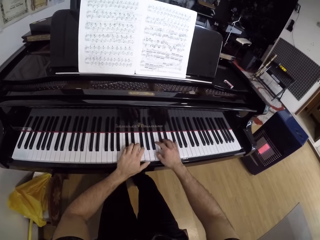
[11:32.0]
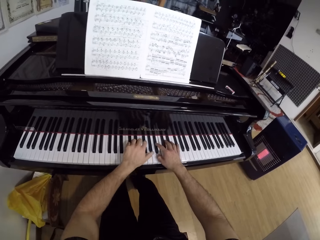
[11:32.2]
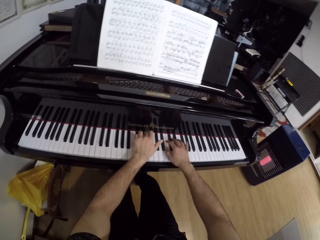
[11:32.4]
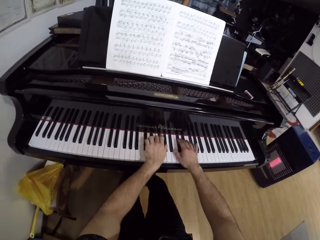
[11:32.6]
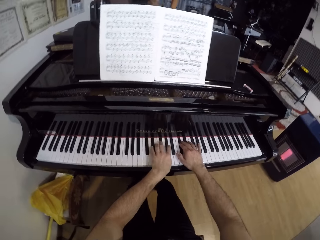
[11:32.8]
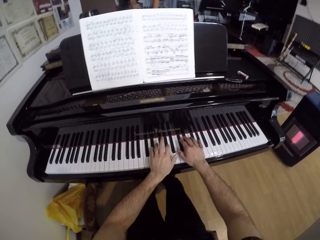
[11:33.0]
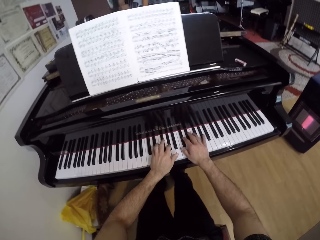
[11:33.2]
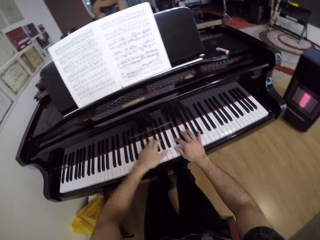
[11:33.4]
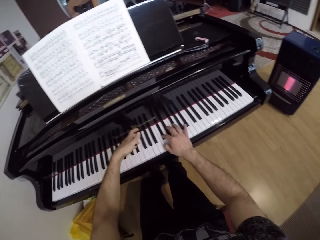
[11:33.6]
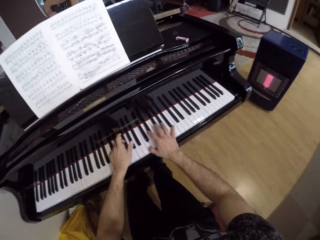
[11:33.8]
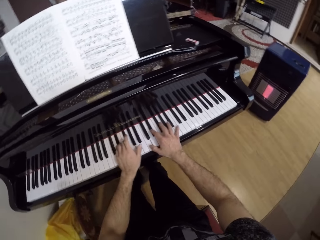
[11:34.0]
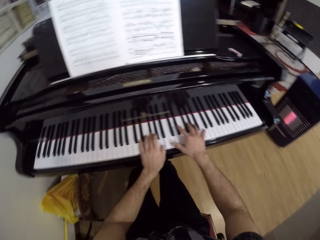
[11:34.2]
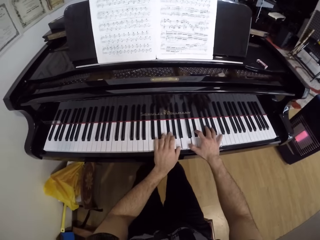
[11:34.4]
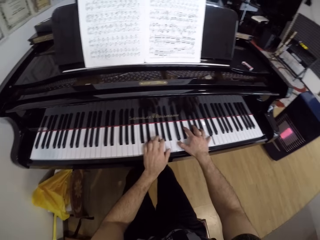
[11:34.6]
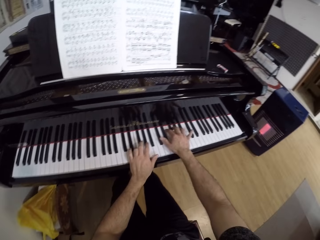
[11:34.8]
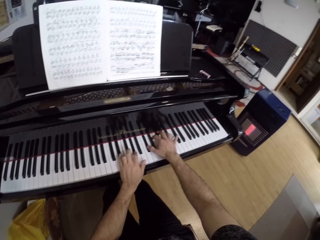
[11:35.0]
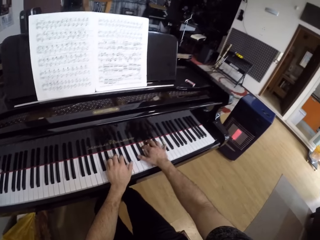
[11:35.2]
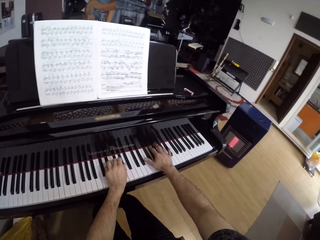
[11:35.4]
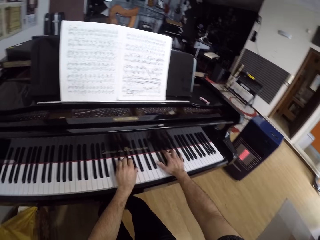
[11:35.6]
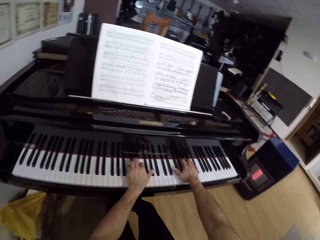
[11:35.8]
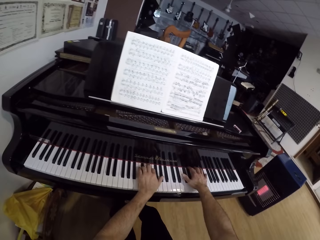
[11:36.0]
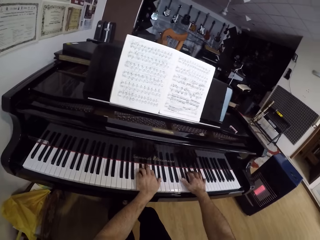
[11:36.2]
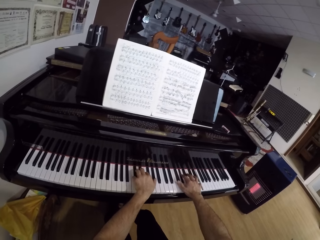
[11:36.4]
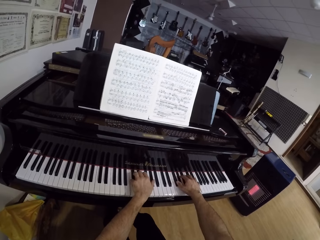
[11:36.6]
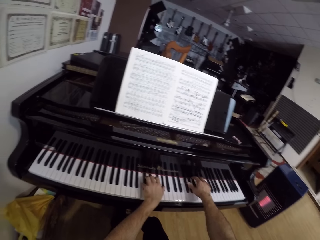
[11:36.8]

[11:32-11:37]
The camera wearer plays the keyboard.

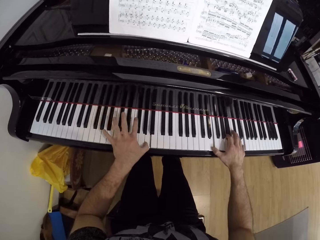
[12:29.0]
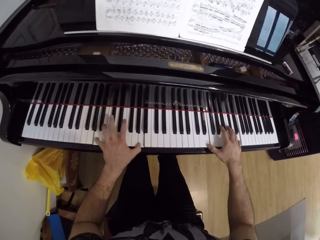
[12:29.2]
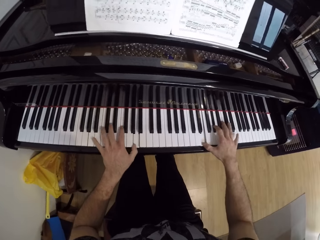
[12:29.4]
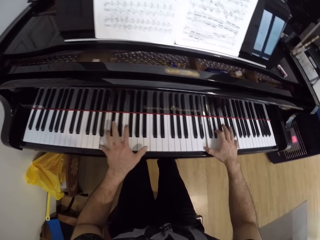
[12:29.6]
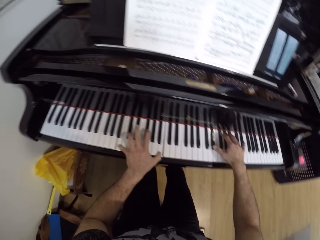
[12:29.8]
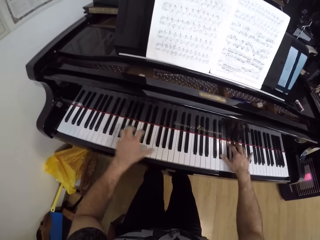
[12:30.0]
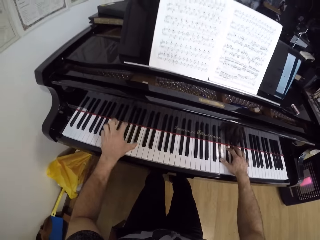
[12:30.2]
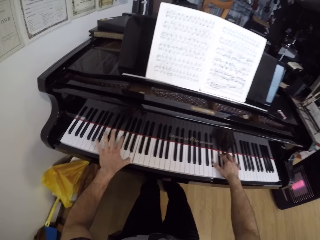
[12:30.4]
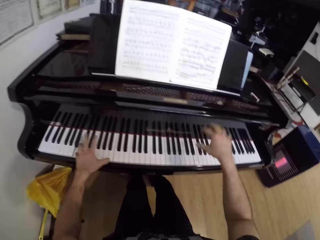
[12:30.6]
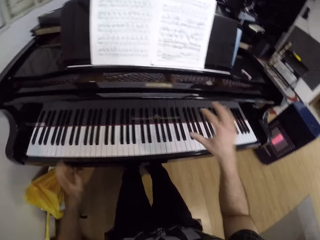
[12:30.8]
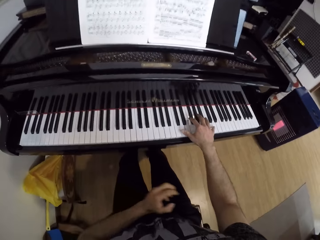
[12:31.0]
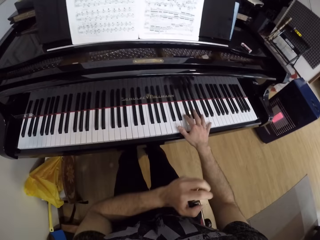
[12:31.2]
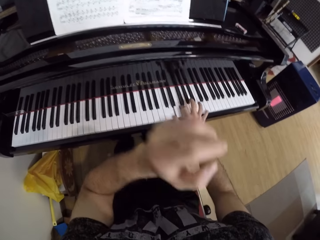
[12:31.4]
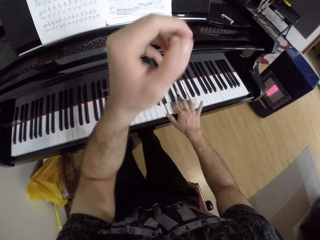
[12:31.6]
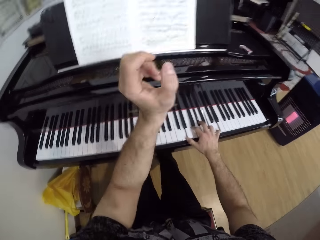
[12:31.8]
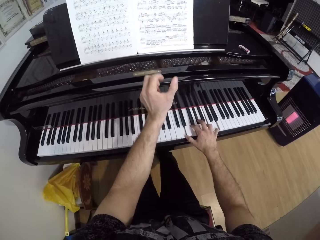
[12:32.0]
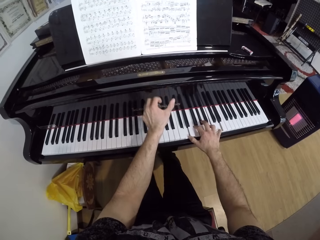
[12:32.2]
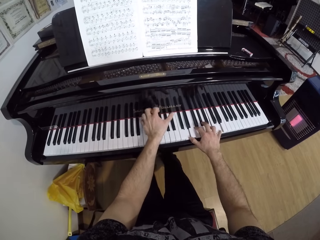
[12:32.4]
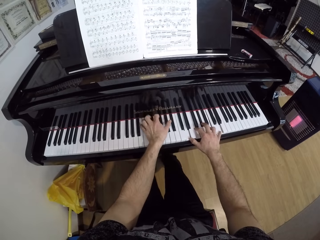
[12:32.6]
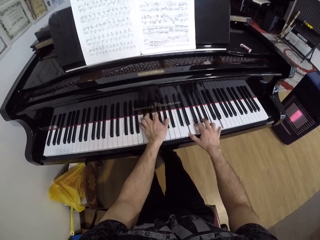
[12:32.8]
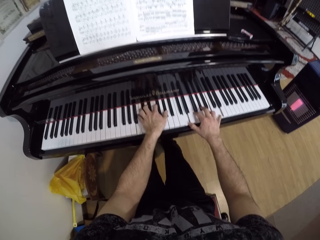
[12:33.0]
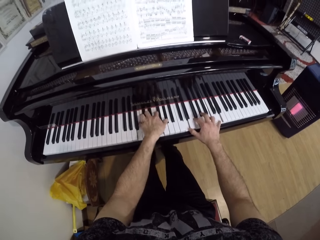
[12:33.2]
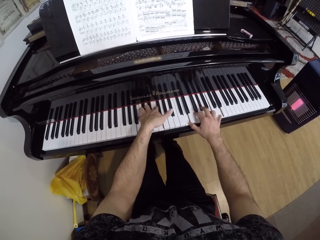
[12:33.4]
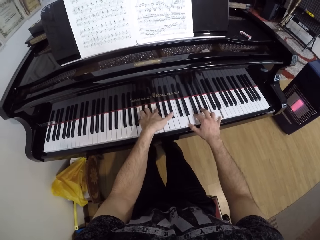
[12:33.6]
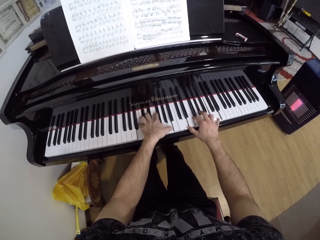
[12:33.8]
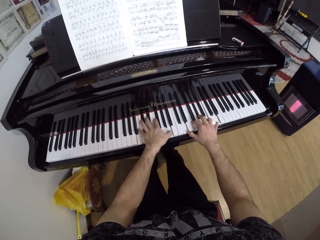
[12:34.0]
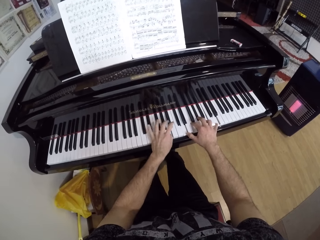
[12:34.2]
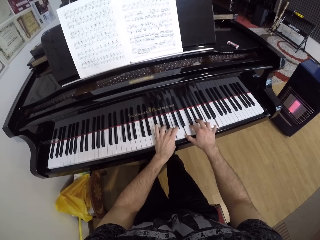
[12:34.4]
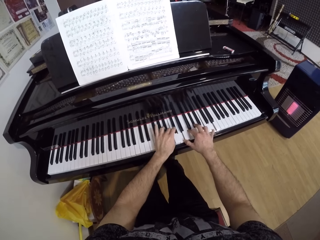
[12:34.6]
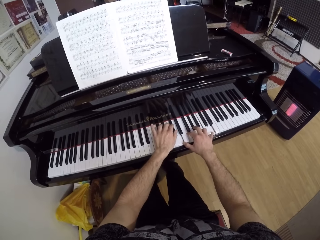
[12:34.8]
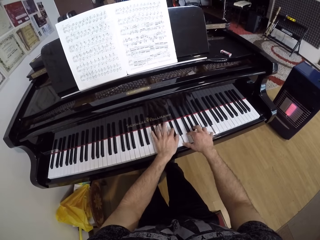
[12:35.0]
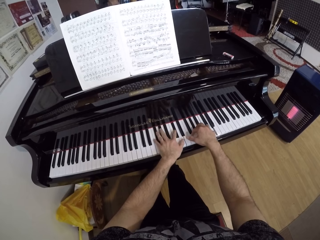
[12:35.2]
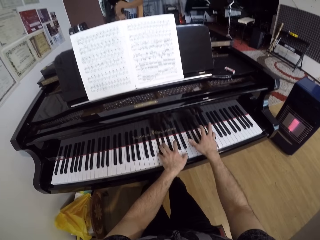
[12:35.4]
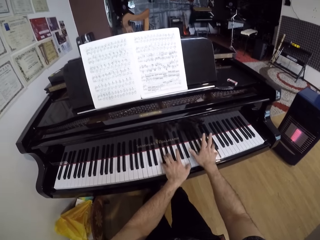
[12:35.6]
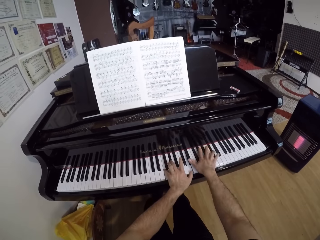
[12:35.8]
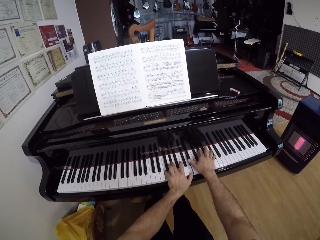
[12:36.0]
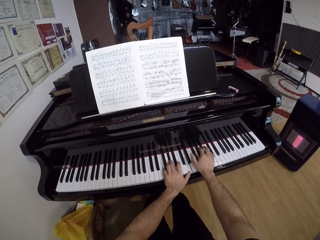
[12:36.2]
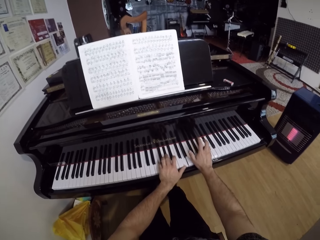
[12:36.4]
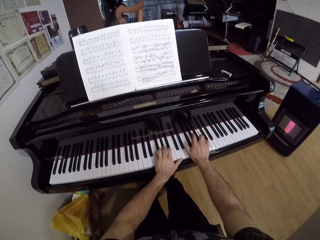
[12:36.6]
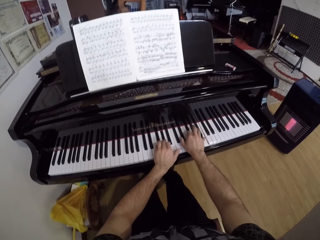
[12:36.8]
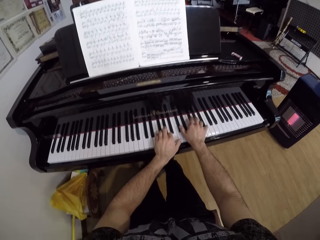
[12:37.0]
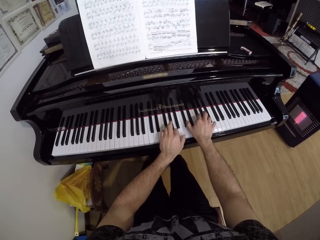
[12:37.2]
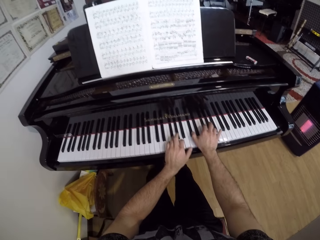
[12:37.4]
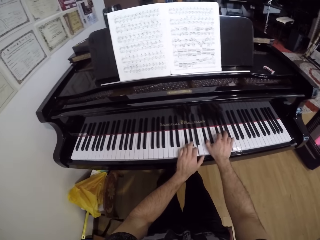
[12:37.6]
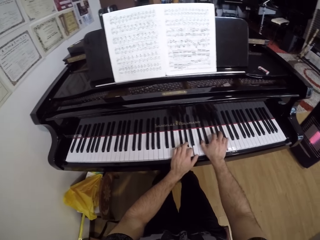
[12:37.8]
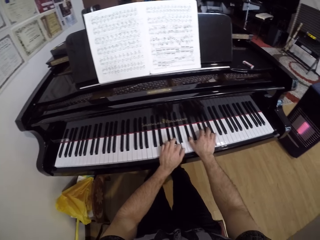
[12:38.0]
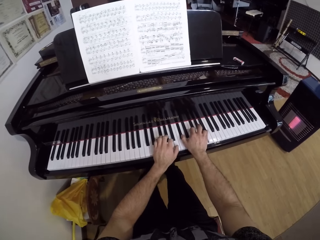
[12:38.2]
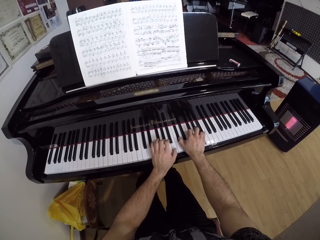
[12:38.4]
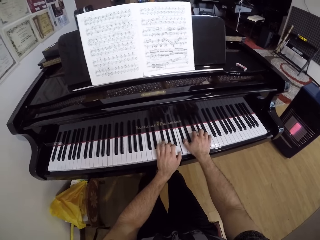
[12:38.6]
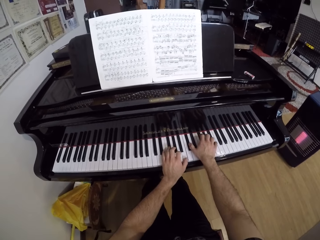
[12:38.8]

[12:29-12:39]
The camera wearer removes both hands from the piano. He plays the piano with his right hand. He plays the piano with both hands.
